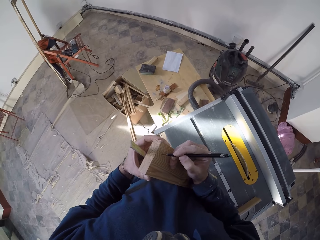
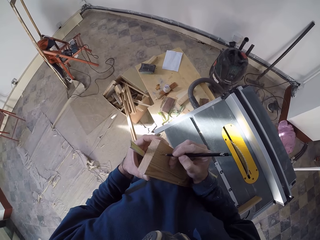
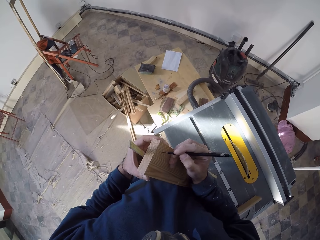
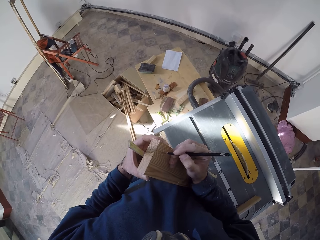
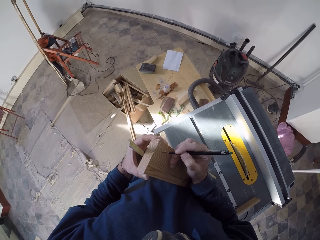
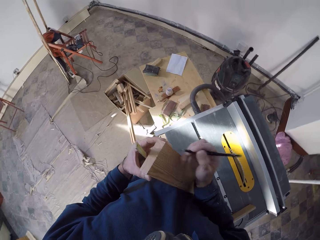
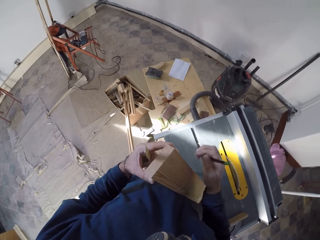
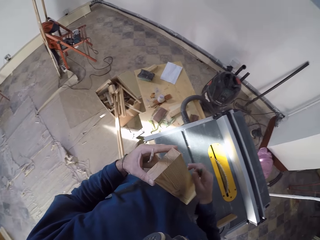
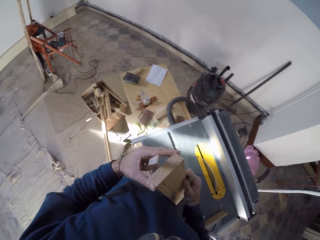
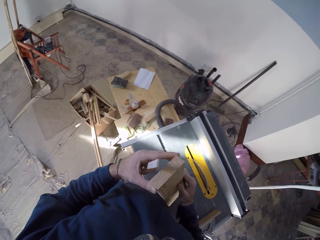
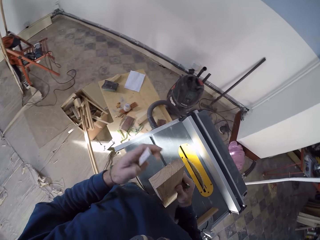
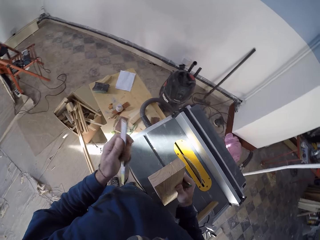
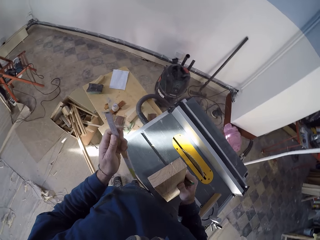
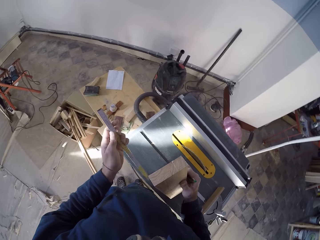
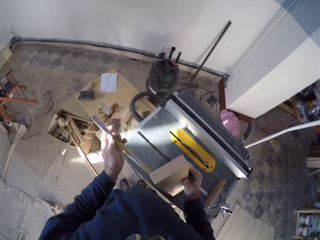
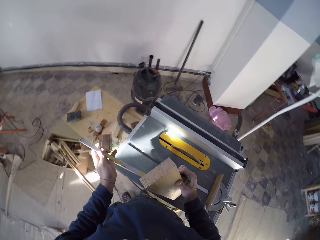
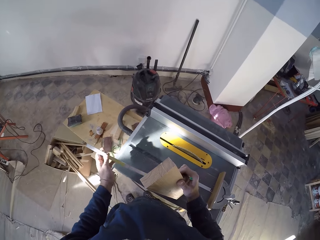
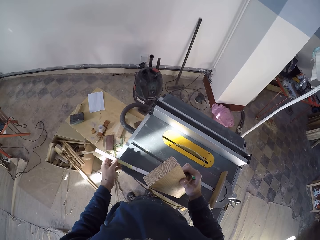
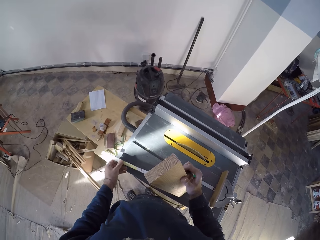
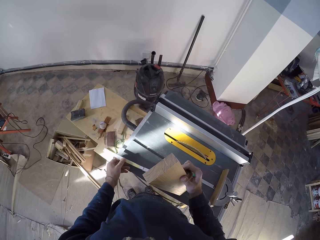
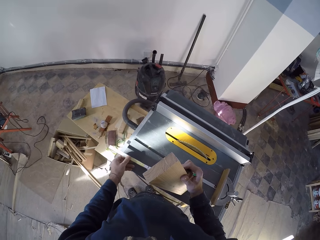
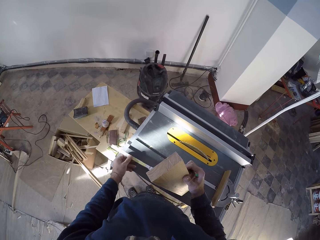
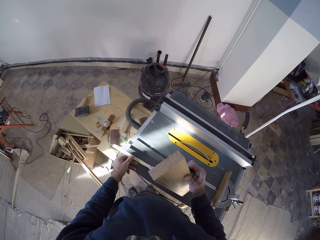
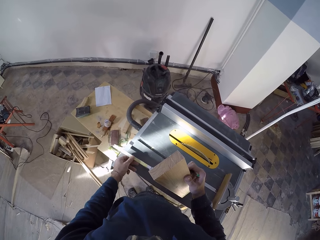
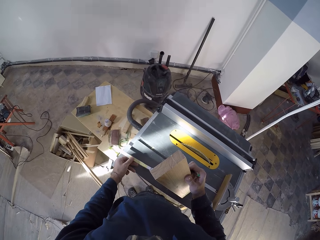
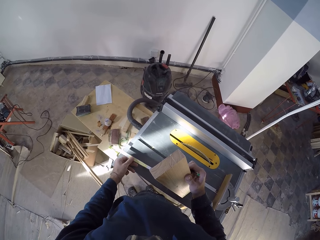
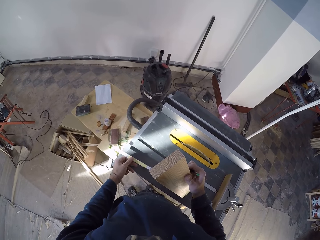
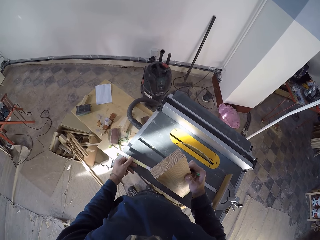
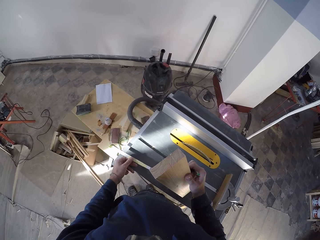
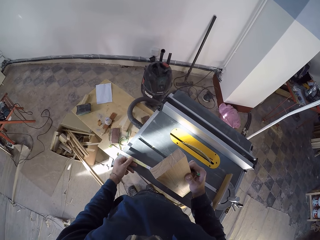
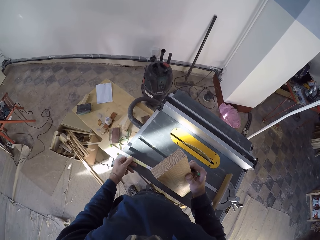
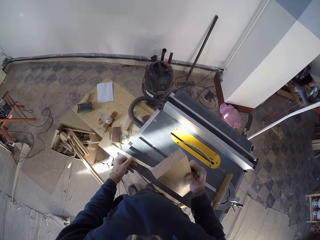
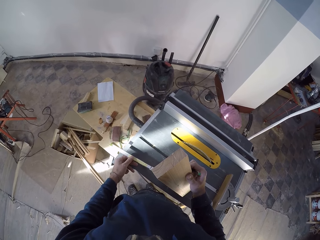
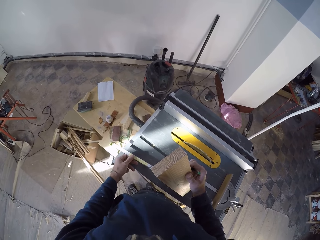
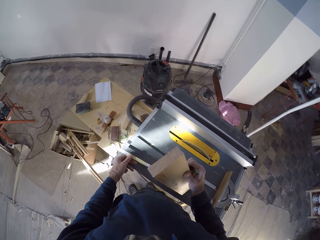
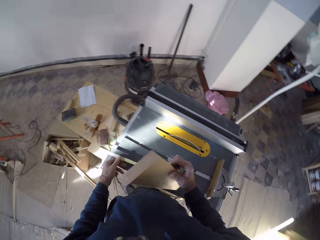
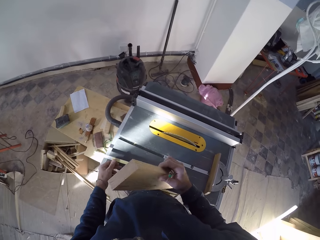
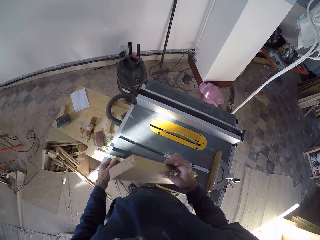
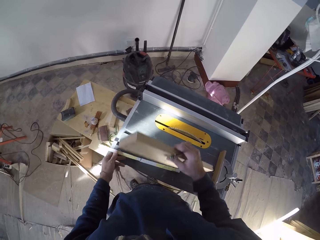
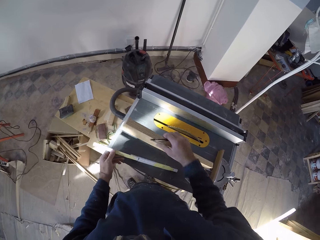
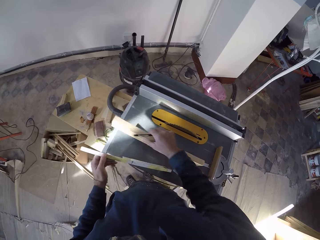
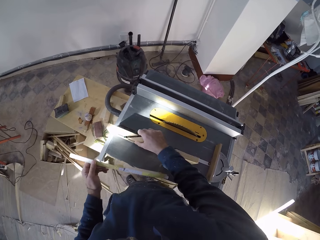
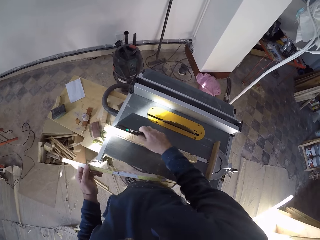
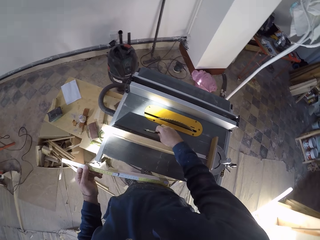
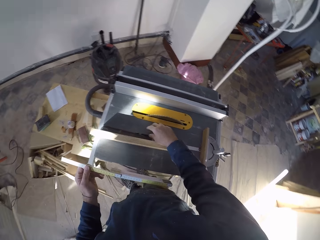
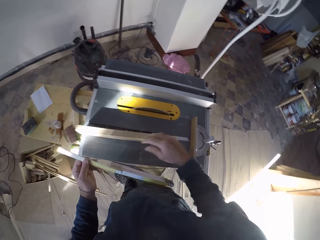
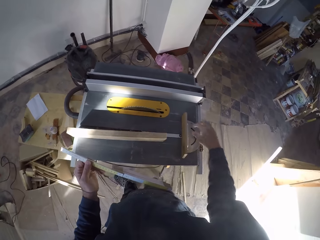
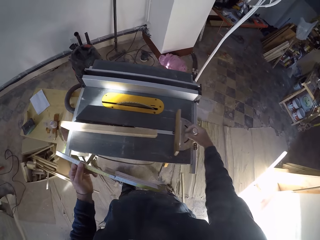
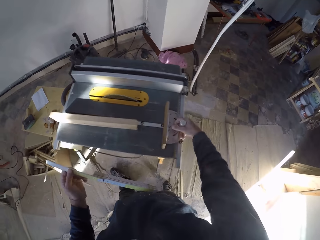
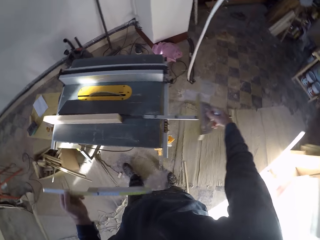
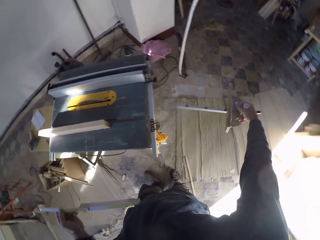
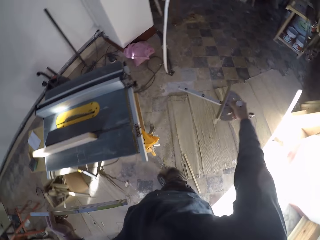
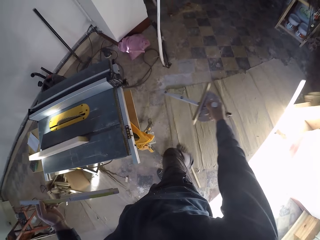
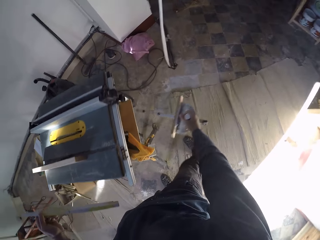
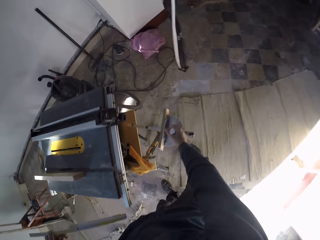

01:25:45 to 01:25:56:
The camera wearer passes the plank in his left hand to his right hand. He places the digital angle finder on the table saw. He measures the table saw with the folding ruler in his left hand. He drops the plank in his right hand on the table saw. He picks up the digital angle finder. He drops the pencil in his right hand on the table saw. He removes a T-square from the table saw with his right hand. He moves the degree protractor to the bottom part of the table saw.

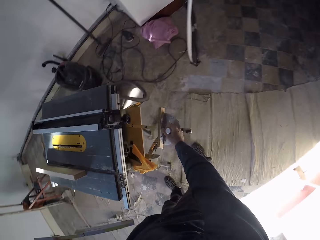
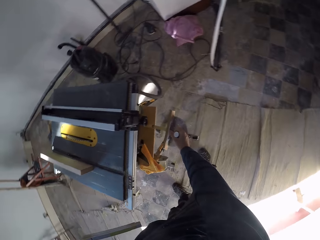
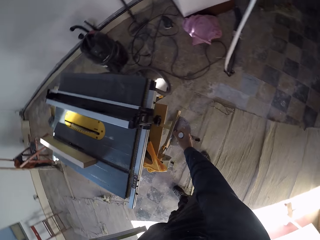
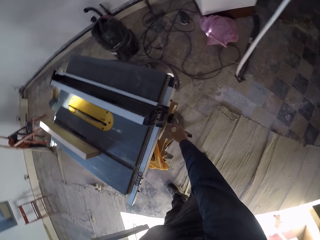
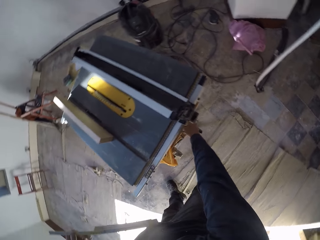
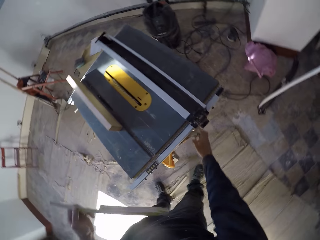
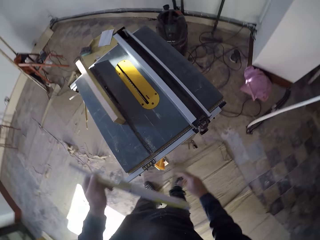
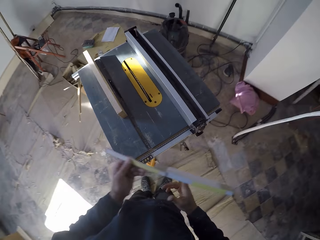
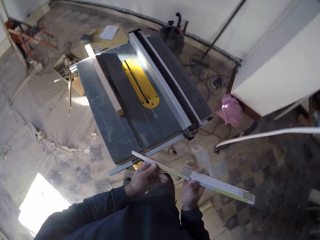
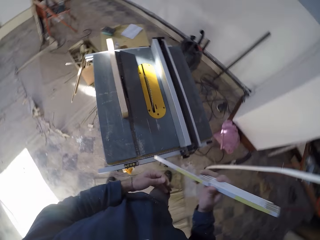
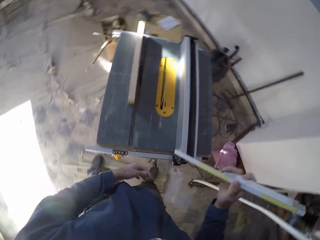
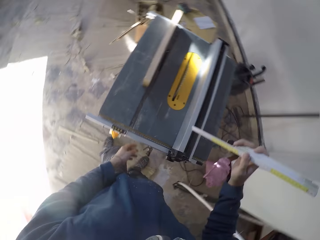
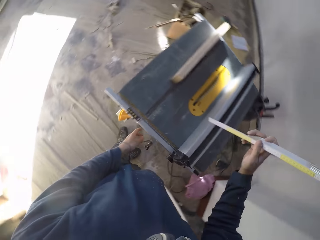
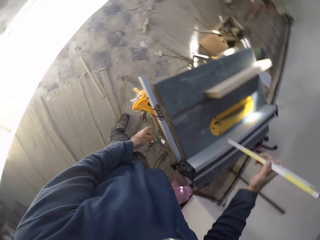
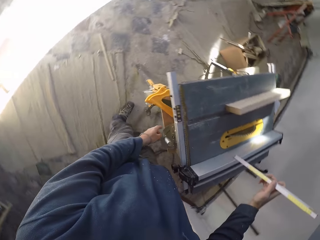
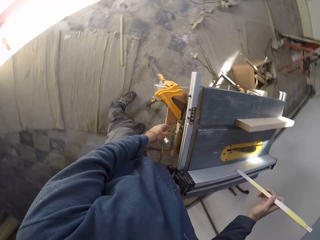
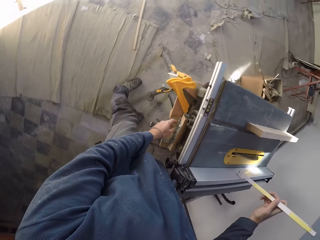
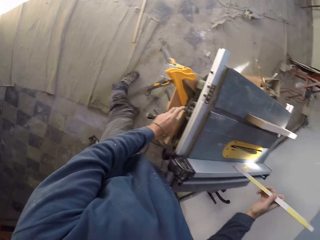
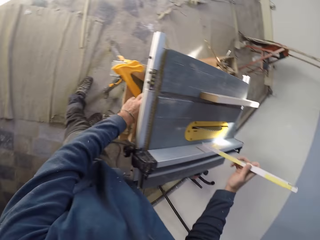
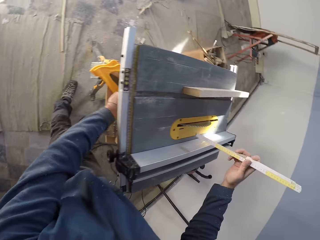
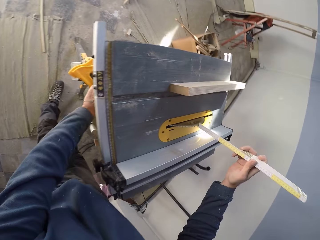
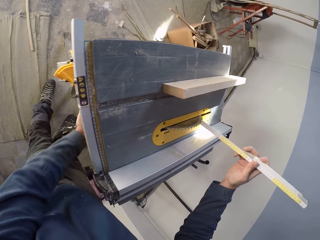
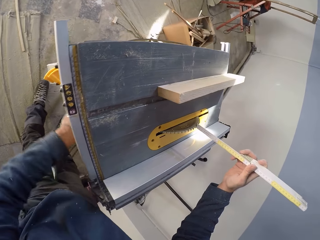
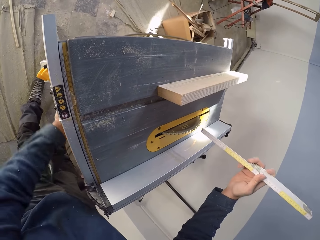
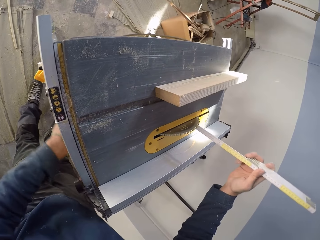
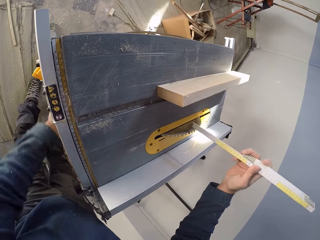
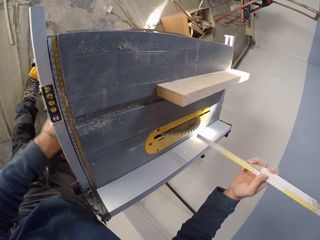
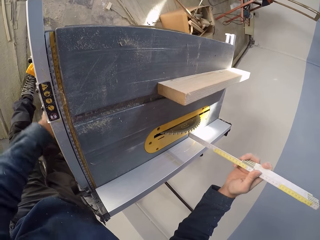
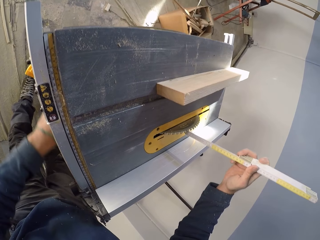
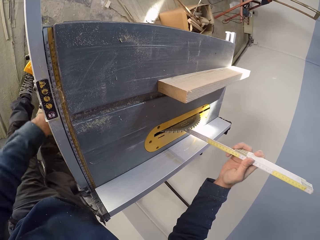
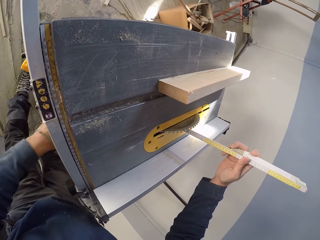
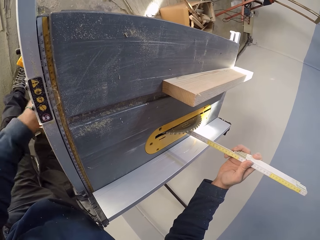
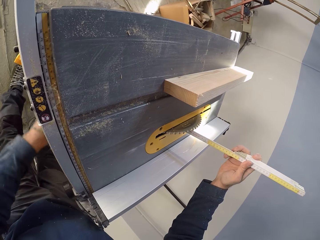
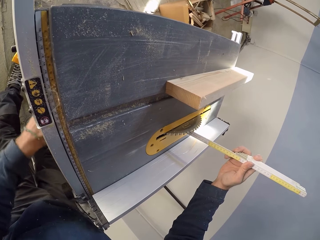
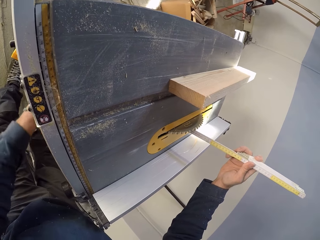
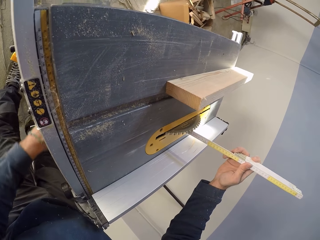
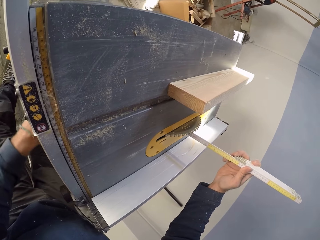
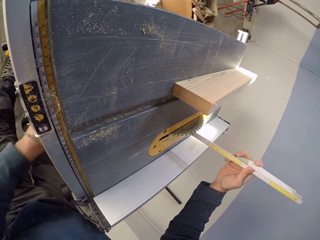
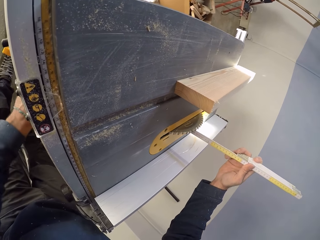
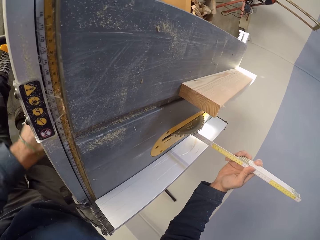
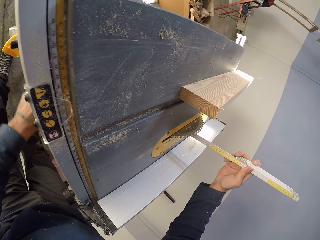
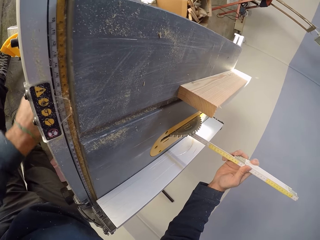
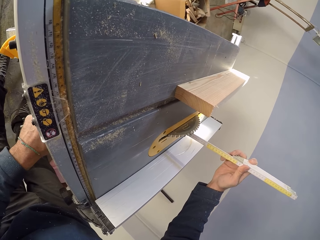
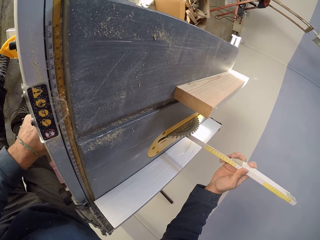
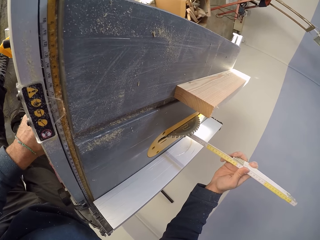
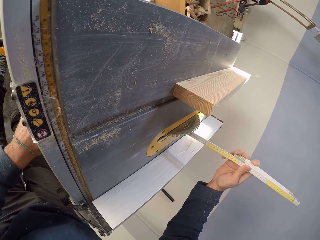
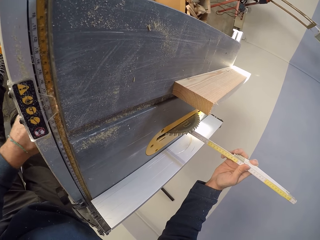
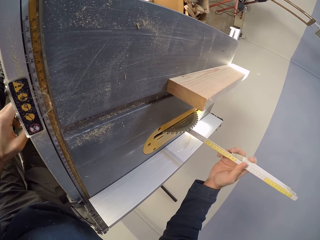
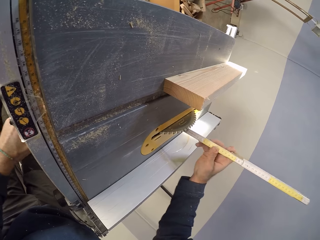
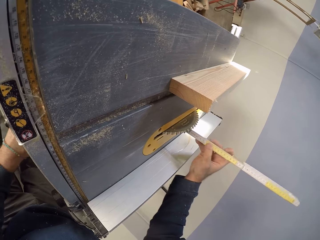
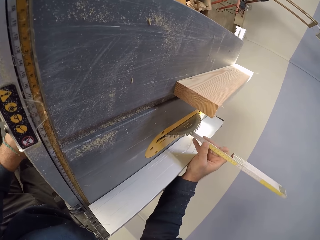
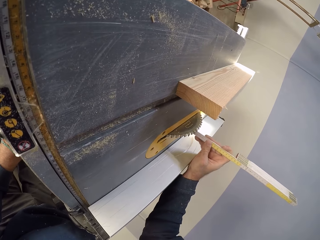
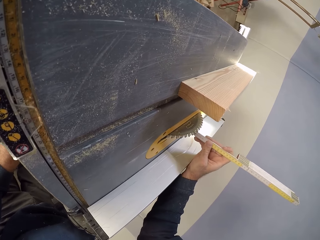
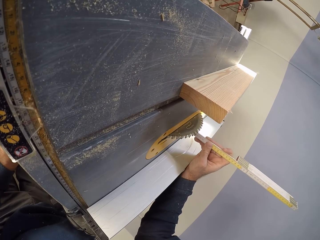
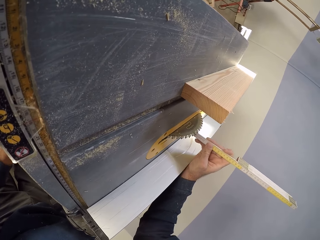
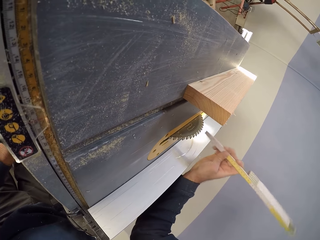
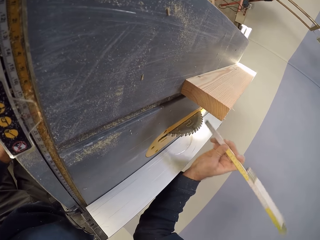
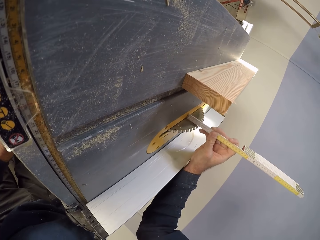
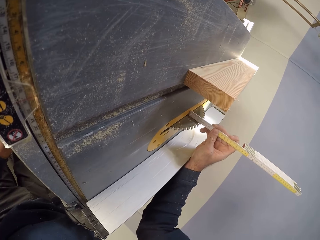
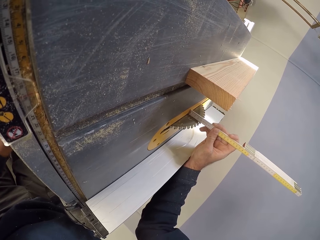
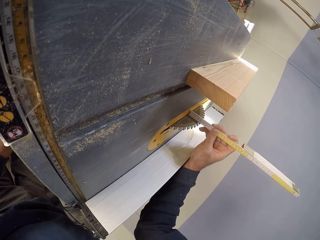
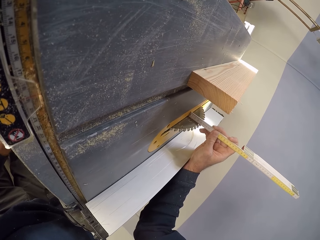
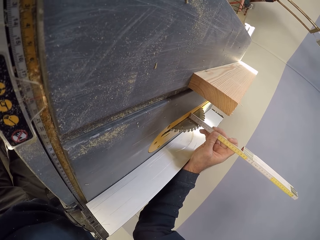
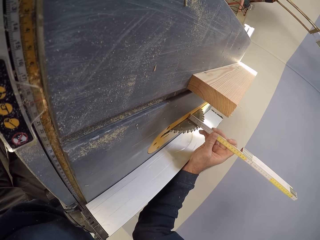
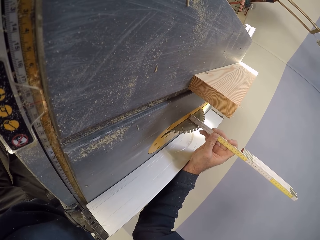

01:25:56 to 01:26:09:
The camera wearer inserts the T-square under the table saw with his right hand. He passes the folding ruler in his left hand to his right hand. He holds the folding ruler in his right hand over the table saw. He winds the table saw's blade height adjuster with his left hand. He measures the blade on the table saw with the folding ruler in his right hand.
